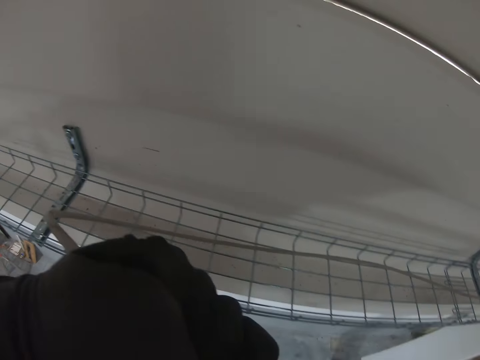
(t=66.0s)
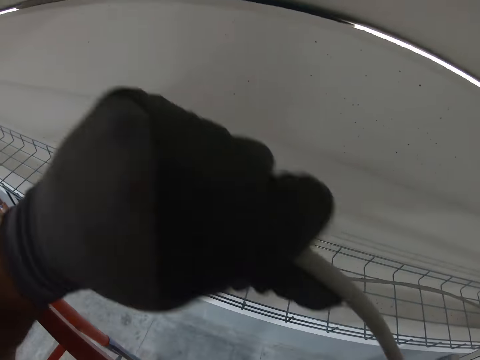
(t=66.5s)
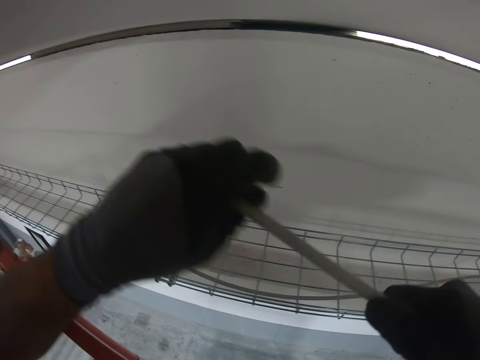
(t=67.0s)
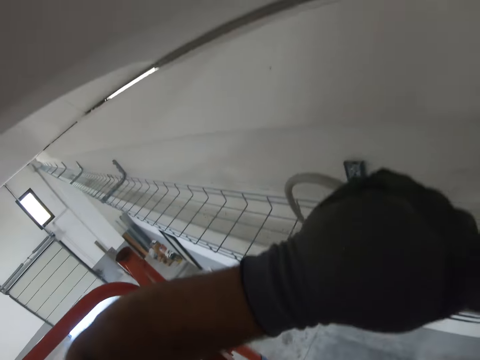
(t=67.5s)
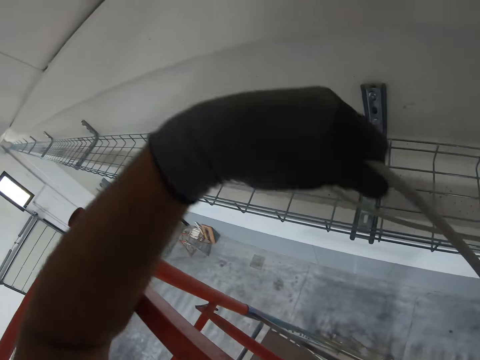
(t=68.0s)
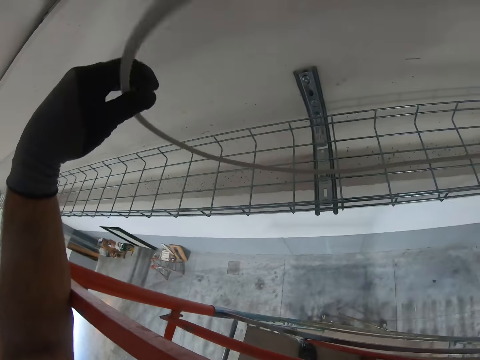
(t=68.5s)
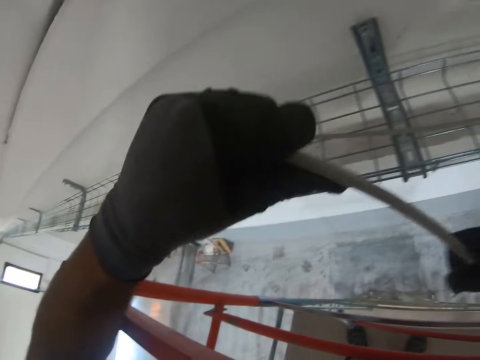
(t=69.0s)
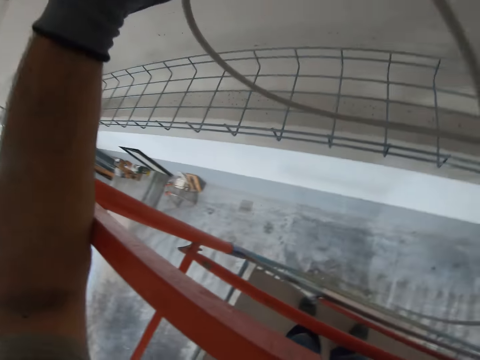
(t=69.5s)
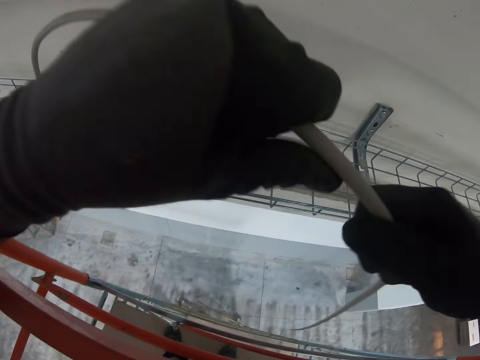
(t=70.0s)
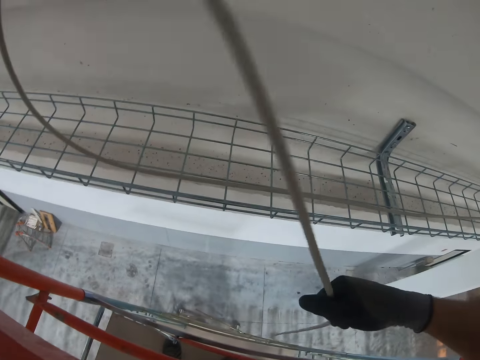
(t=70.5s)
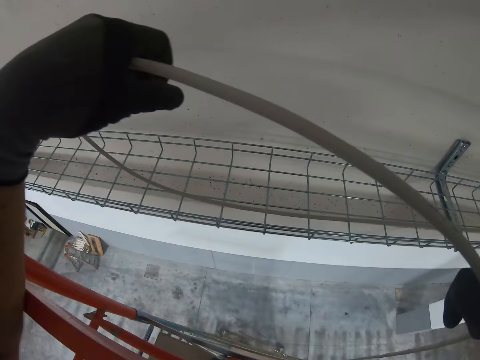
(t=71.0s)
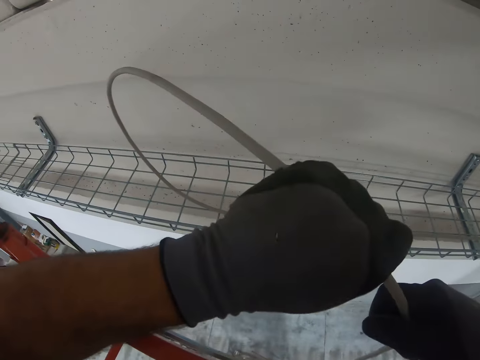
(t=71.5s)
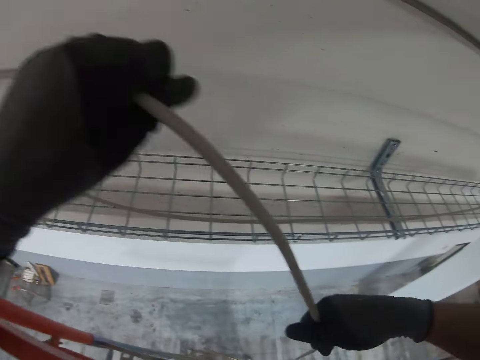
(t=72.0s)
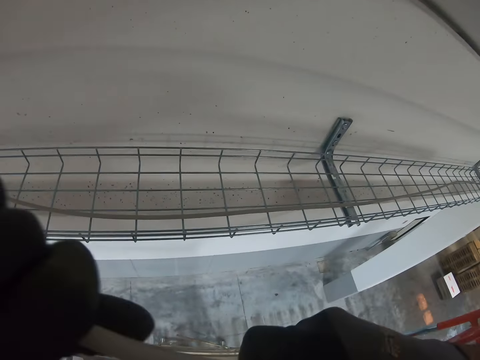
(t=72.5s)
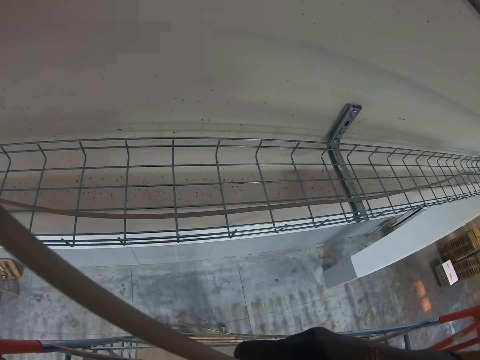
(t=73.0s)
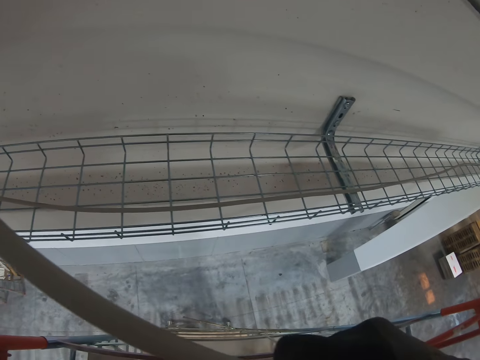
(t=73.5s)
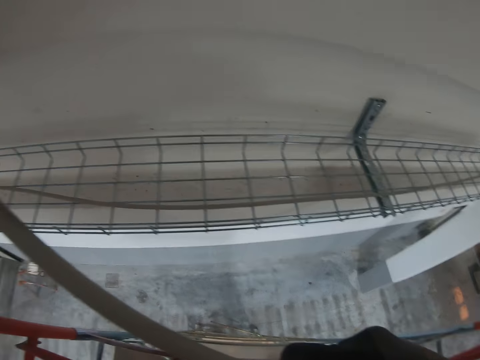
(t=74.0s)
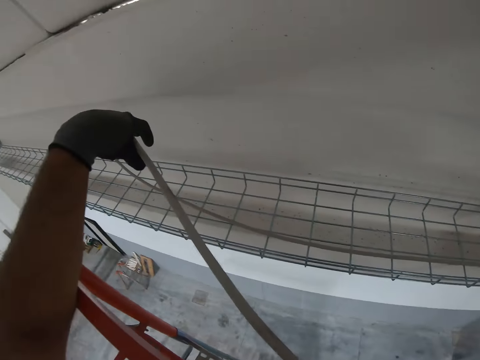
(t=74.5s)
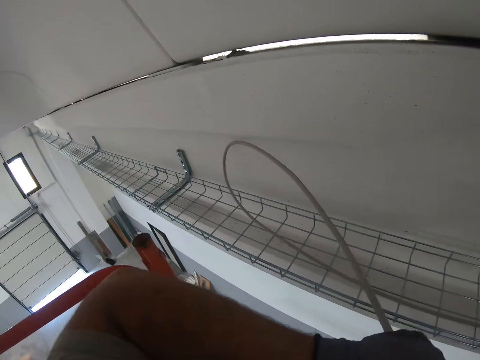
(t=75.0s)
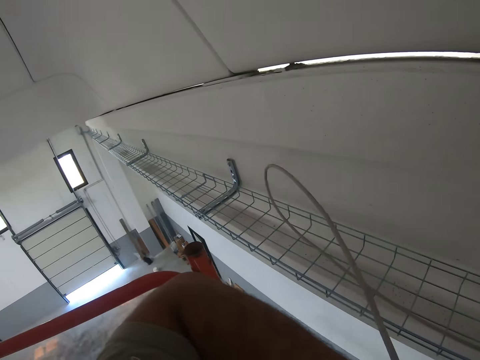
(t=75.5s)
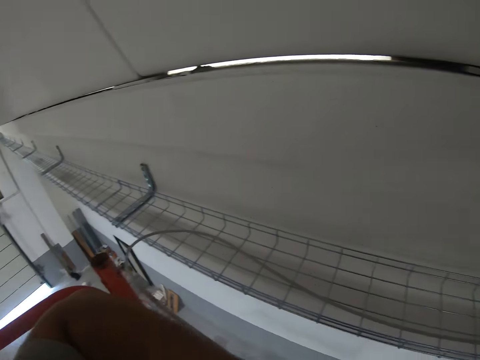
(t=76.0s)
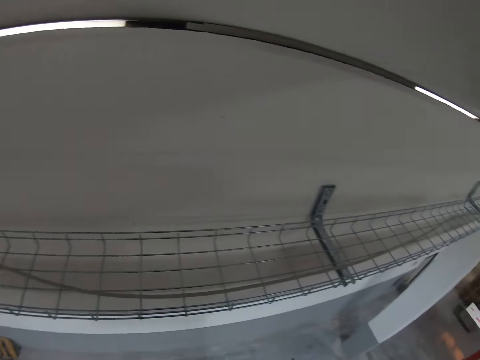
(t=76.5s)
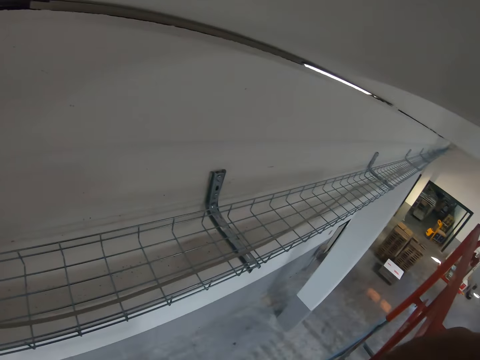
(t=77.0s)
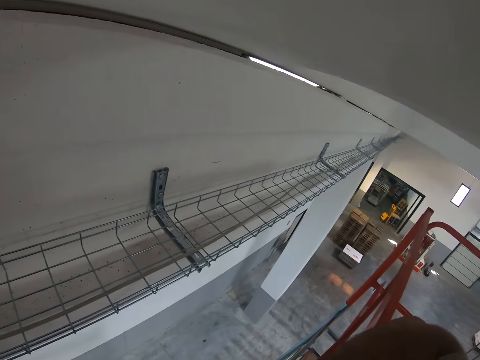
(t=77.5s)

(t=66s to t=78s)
The camera wearer moves on the construction lift. They place the wire on the wire mesh.

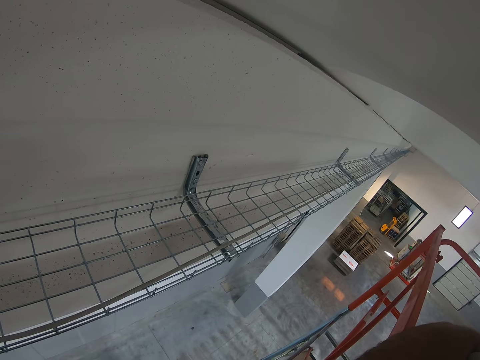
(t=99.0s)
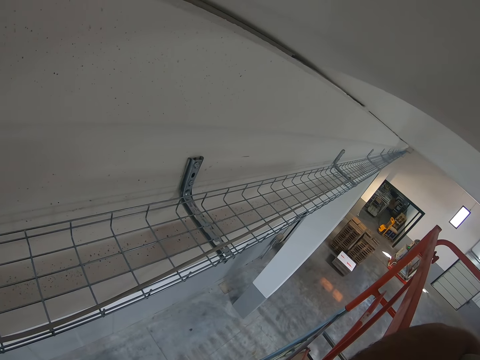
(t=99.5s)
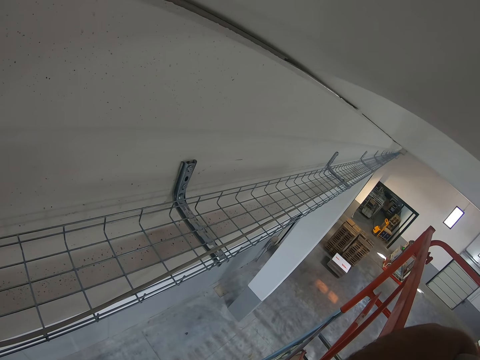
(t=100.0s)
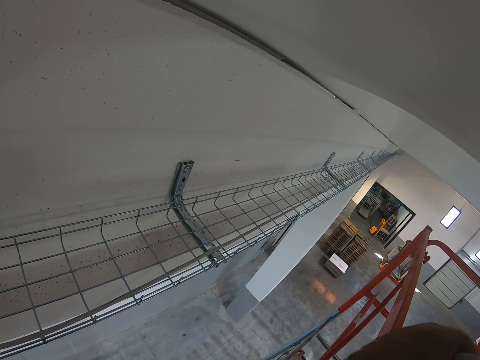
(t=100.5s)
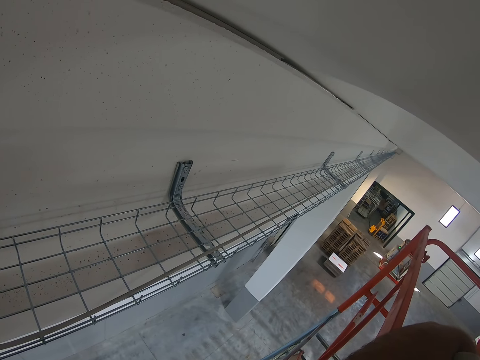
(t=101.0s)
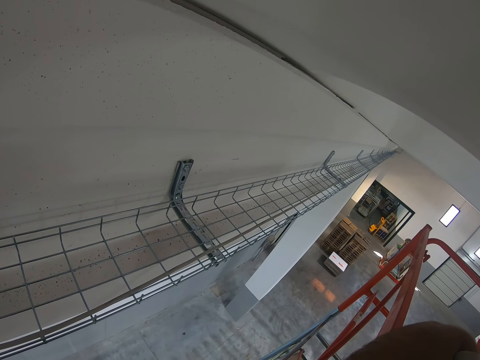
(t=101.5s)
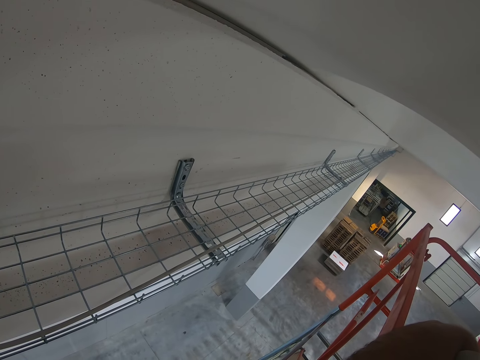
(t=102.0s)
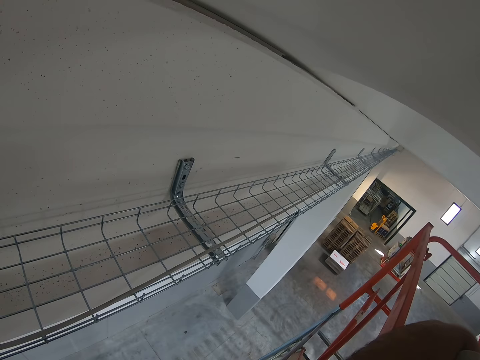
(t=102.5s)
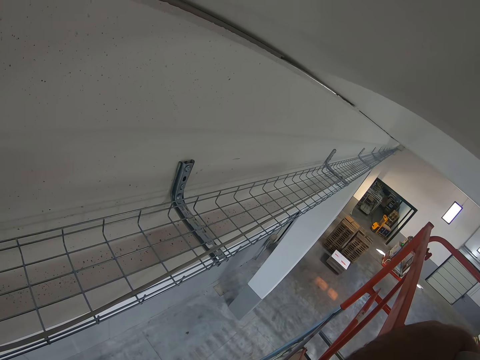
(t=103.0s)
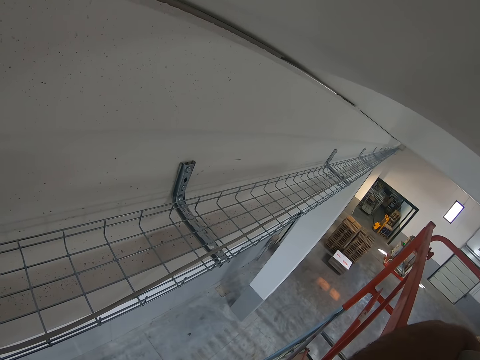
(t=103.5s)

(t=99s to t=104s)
The camera wearer looks at the wire mesh on the wall.

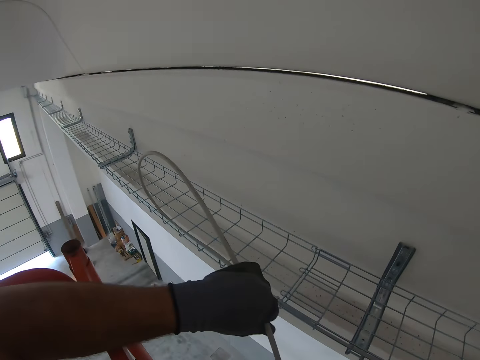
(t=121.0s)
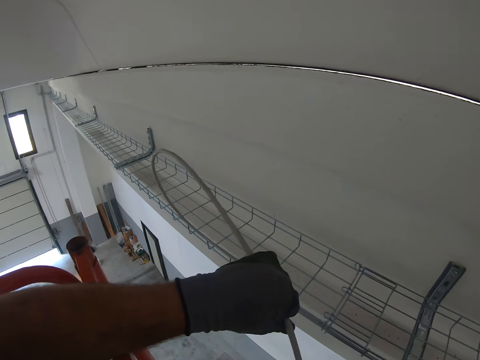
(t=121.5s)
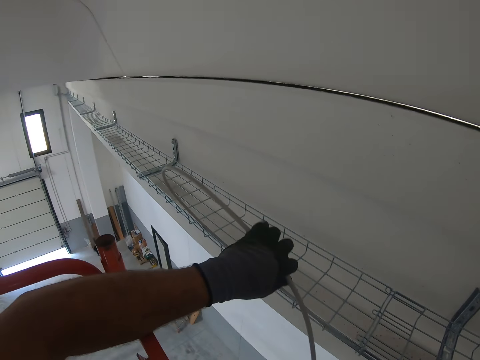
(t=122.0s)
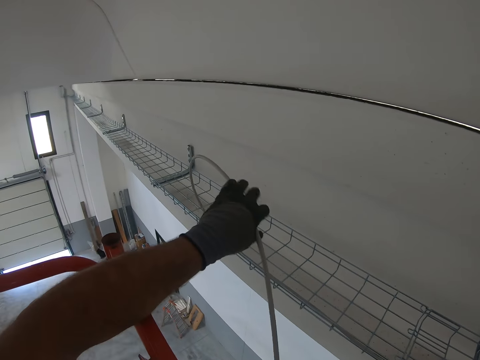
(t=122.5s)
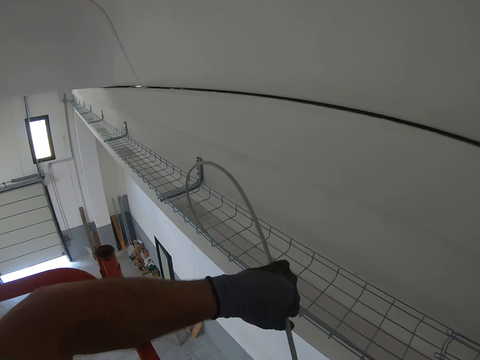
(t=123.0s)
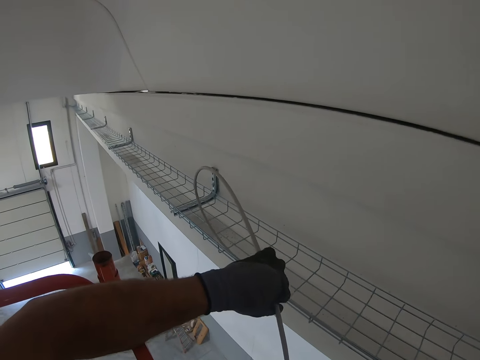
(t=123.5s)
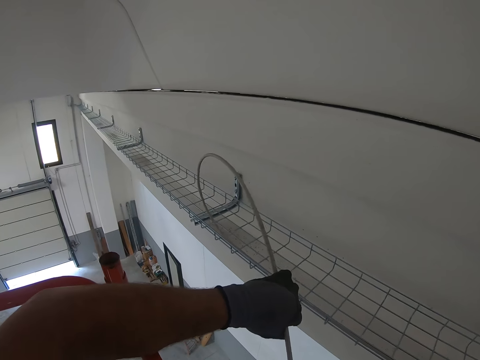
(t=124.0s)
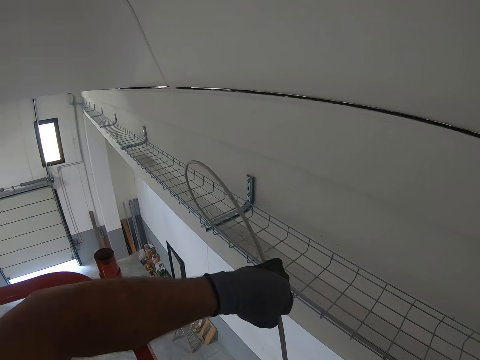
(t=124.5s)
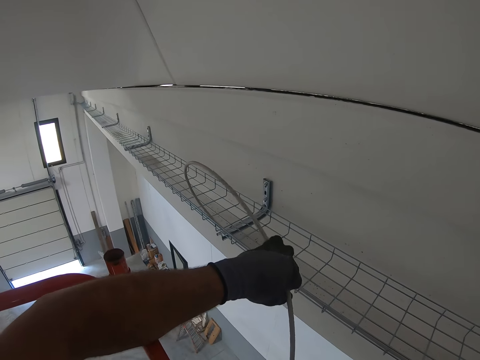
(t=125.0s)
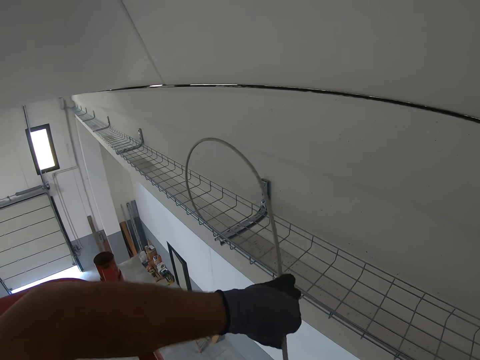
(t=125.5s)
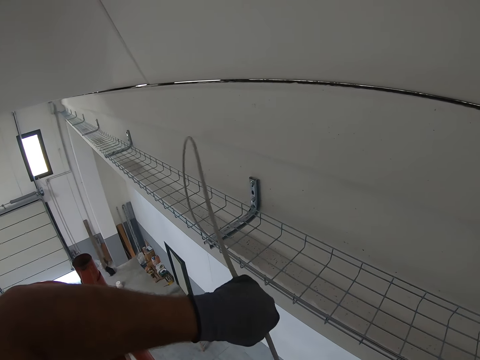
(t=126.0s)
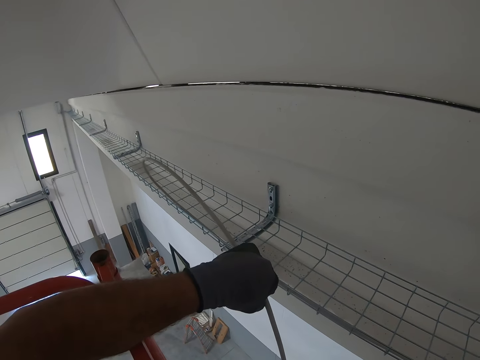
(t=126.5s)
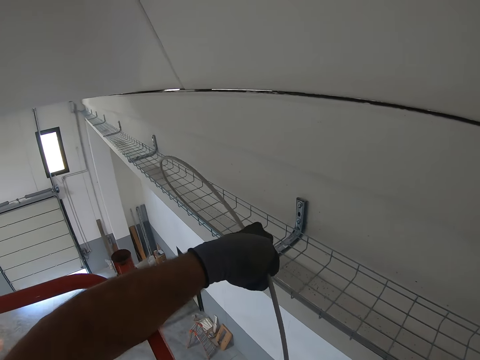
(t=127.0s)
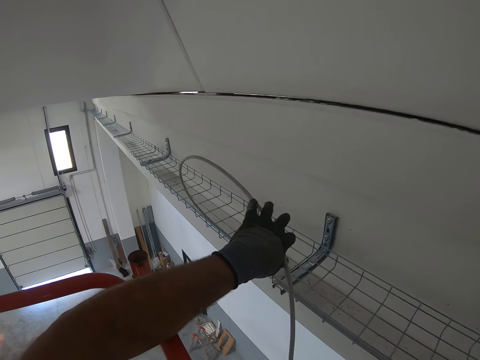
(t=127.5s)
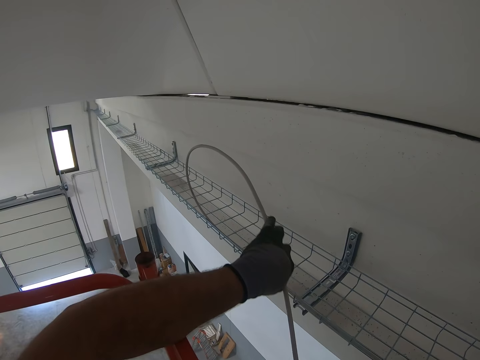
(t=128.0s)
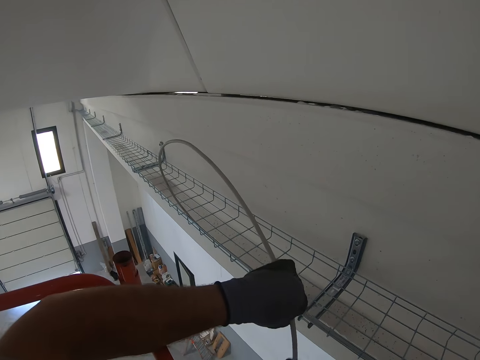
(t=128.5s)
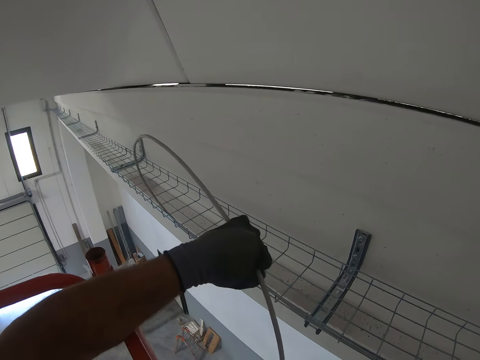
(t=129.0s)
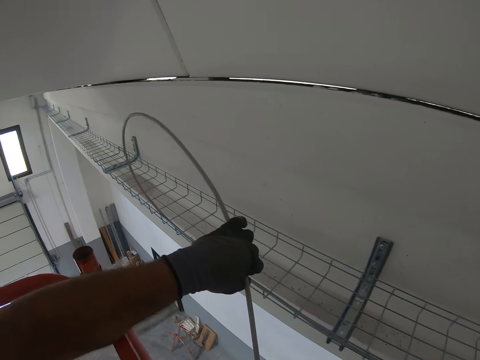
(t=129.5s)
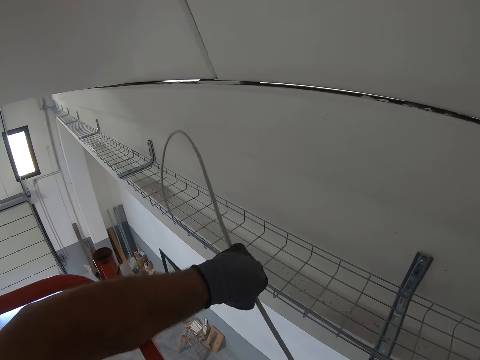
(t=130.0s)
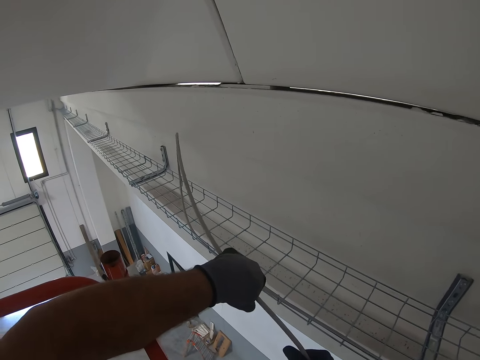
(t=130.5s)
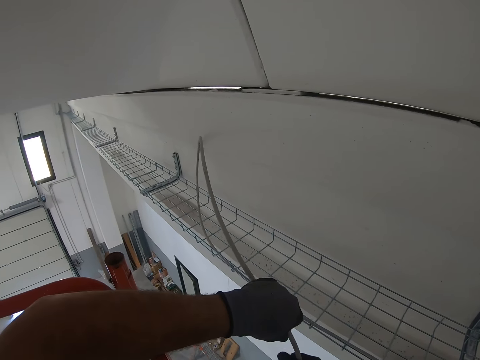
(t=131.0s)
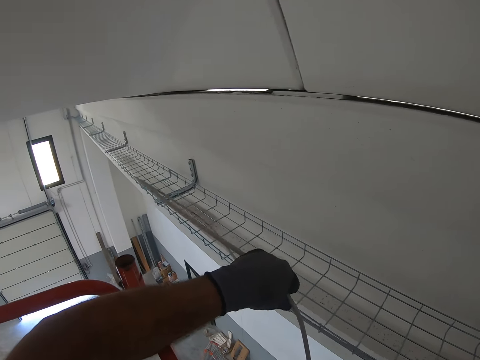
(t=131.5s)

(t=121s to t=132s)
The camera wearer moves on the construction lift. They place the wire on the wire mesh.
